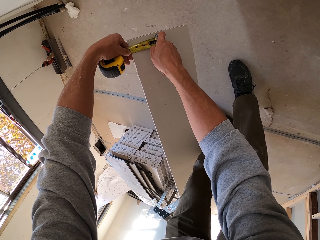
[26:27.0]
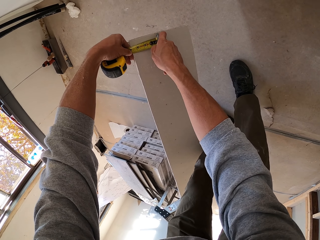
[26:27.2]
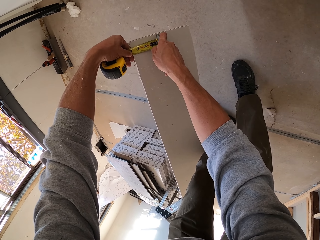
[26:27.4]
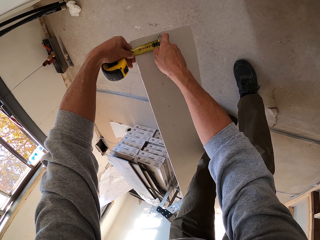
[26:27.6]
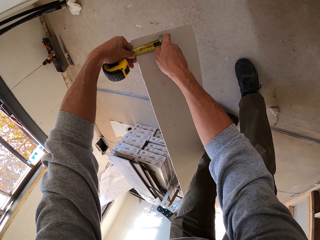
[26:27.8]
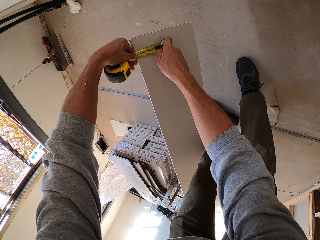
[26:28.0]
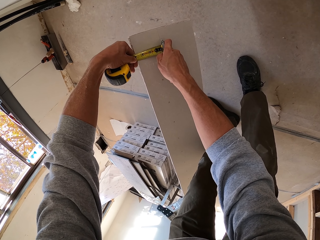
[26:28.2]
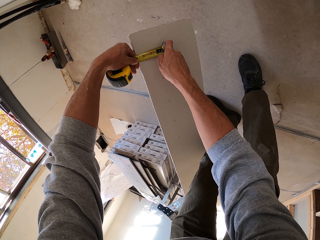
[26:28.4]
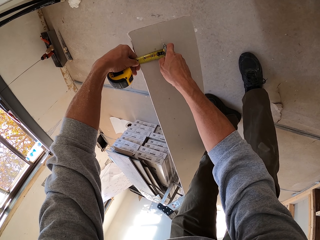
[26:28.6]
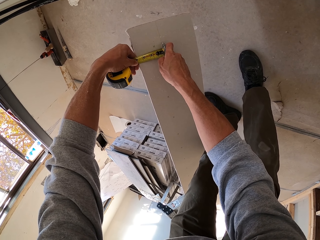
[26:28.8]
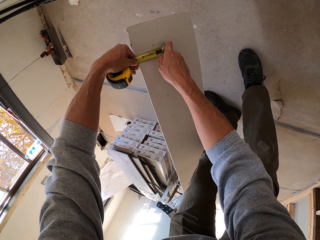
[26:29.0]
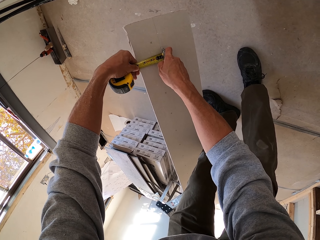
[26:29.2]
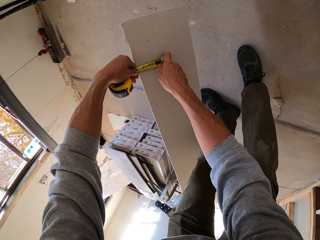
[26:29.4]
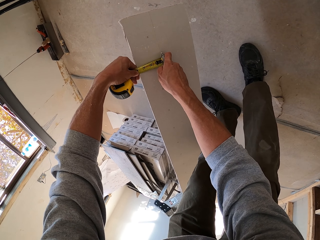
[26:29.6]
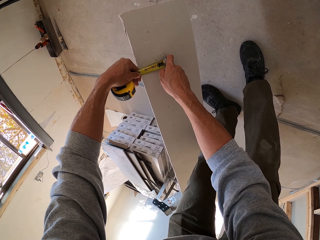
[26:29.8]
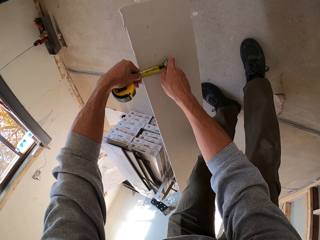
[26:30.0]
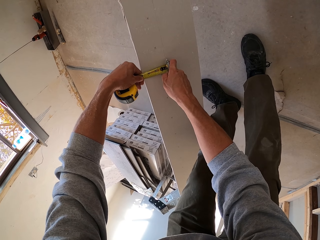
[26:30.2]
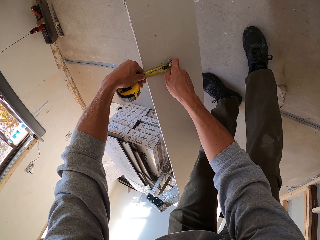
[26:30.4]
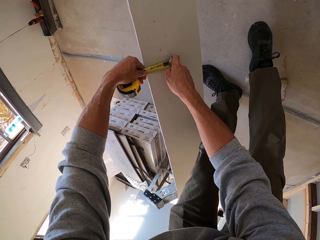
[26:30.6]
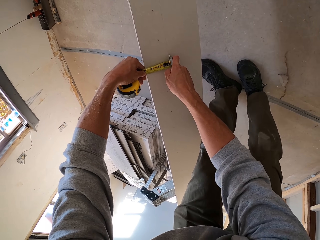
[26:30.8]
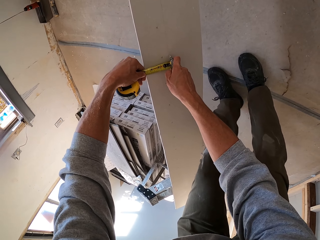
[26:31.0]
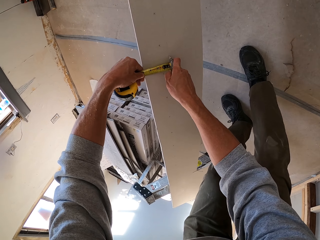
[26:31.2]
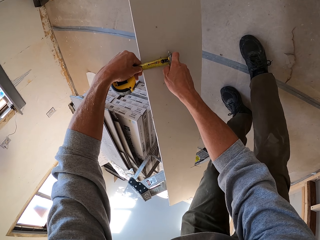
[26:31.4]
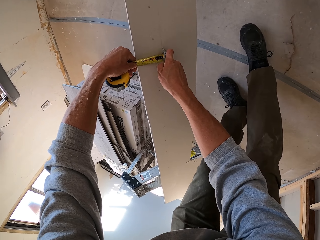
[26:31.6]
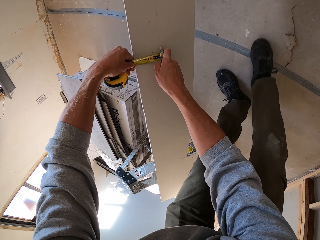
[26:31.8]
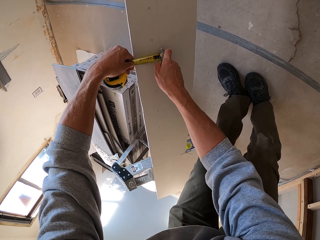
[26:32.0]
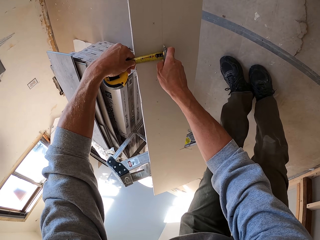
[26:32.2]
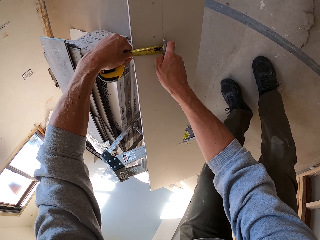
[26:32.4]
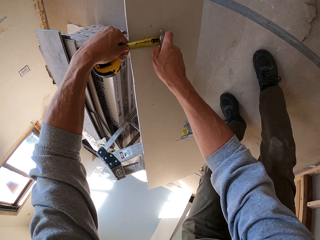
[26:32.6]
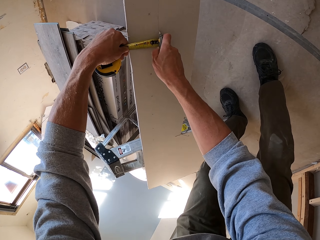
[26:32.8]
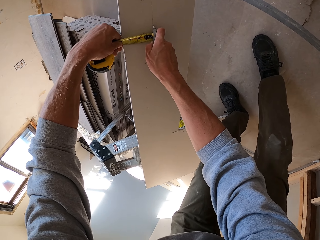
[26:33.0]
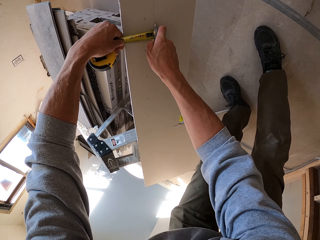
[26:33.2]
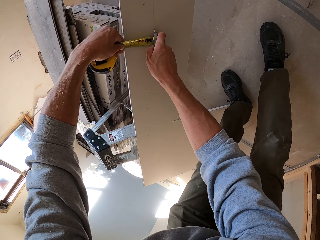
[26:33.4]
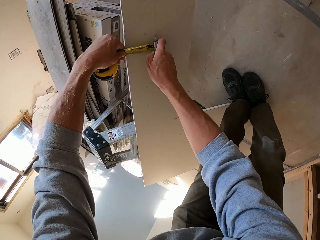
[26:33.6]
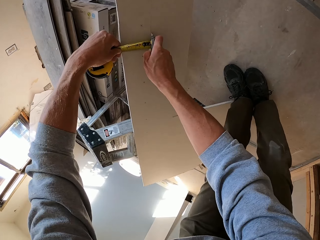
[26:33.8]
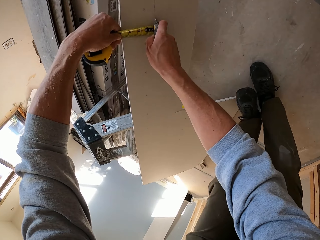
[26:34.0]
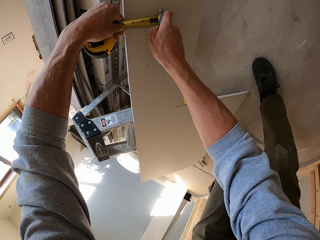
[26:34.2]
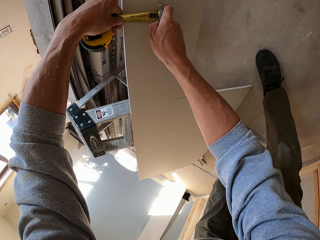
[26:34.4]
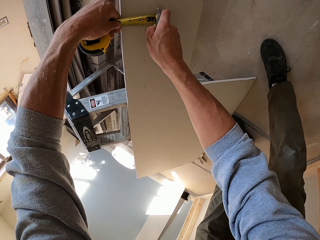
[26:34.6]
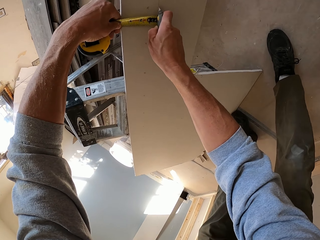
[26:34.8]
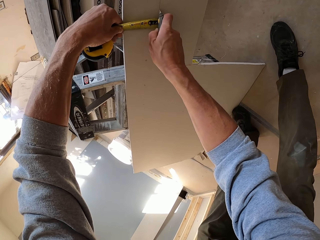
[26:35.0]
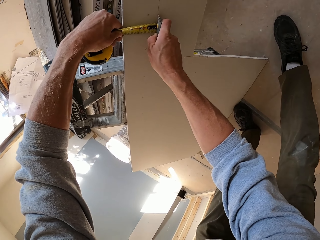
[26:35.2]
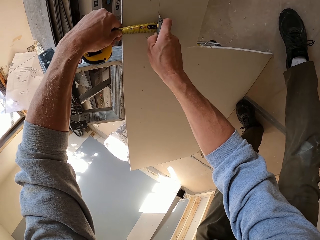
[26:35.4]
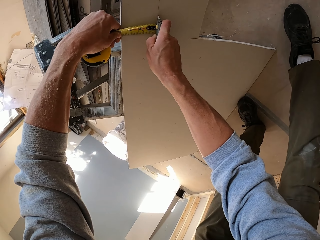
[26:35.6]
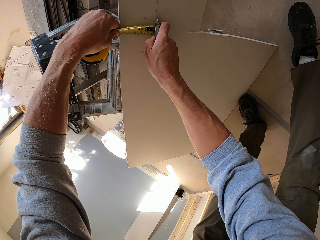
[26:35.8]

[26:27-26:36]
The camera wearer cuts the wood with a cutter.

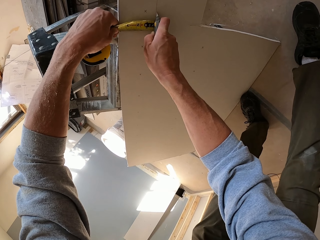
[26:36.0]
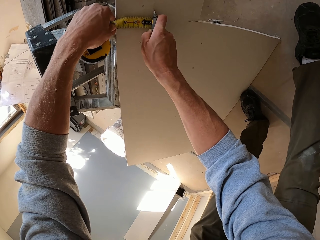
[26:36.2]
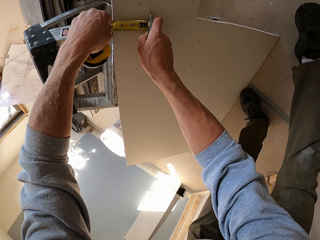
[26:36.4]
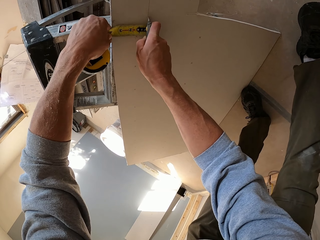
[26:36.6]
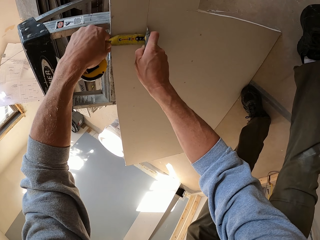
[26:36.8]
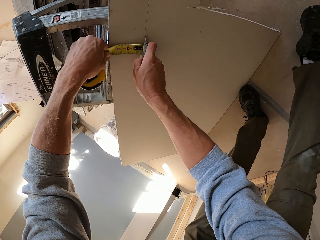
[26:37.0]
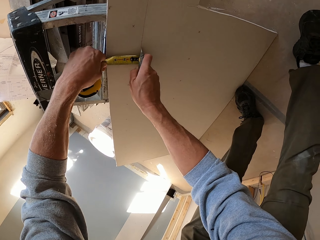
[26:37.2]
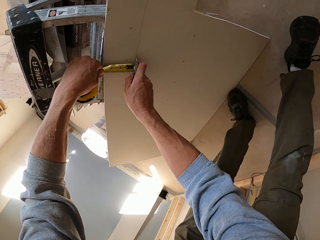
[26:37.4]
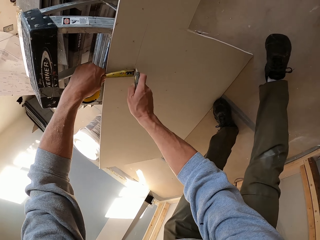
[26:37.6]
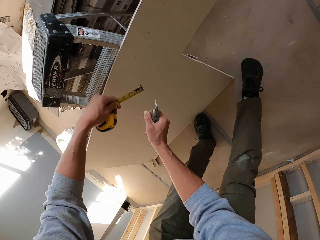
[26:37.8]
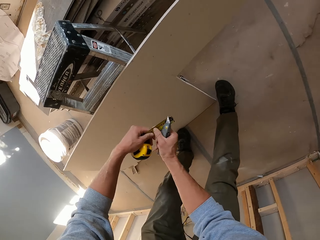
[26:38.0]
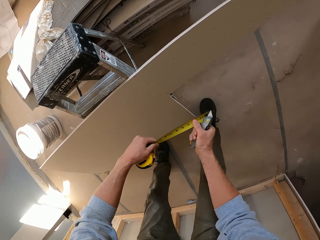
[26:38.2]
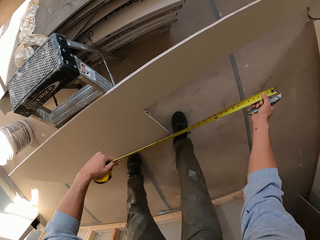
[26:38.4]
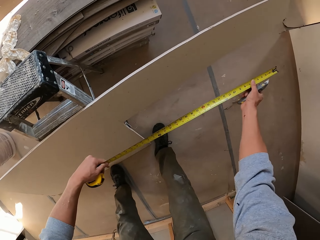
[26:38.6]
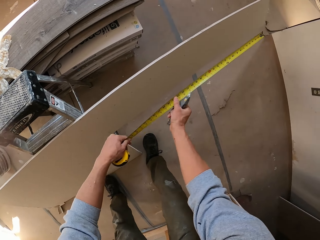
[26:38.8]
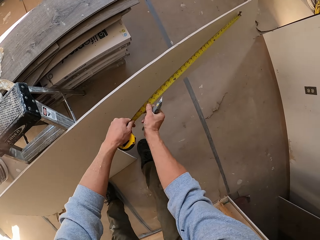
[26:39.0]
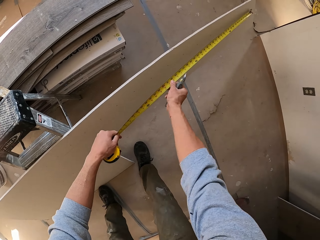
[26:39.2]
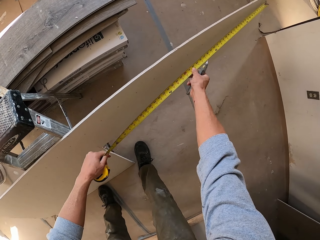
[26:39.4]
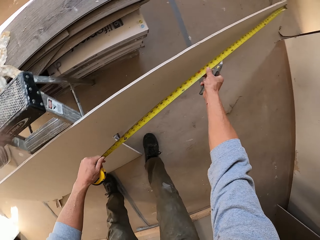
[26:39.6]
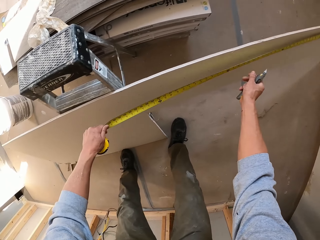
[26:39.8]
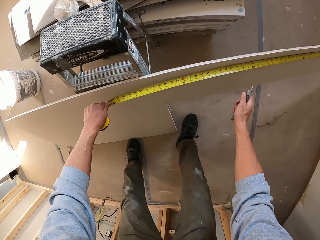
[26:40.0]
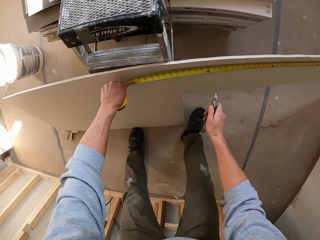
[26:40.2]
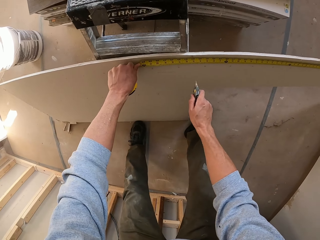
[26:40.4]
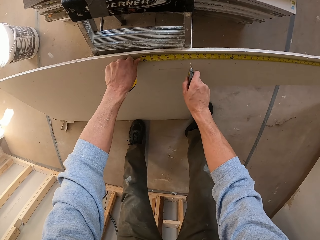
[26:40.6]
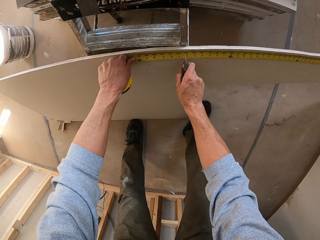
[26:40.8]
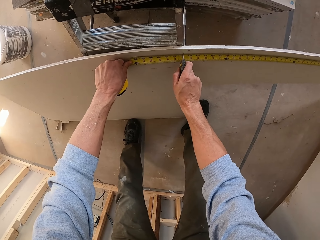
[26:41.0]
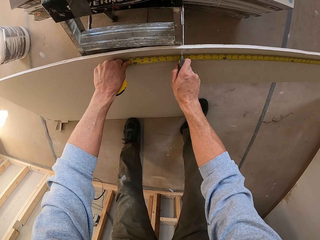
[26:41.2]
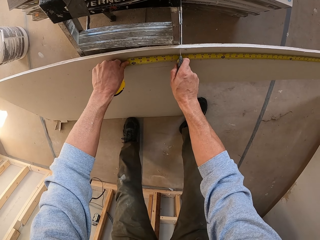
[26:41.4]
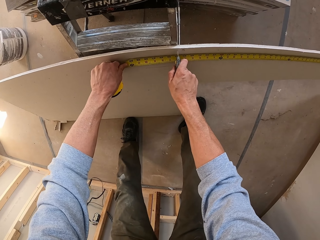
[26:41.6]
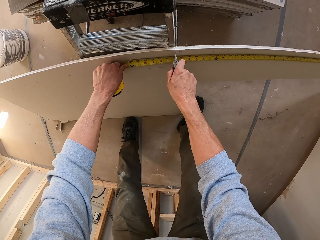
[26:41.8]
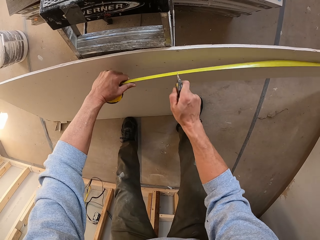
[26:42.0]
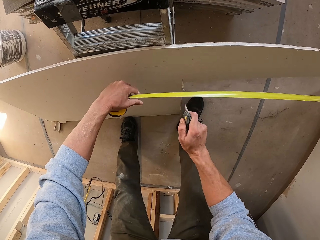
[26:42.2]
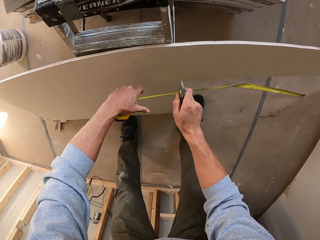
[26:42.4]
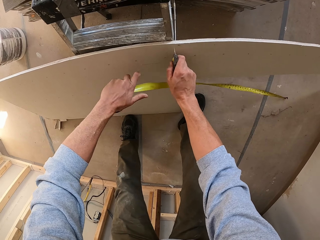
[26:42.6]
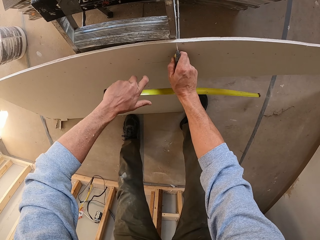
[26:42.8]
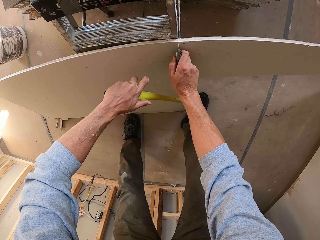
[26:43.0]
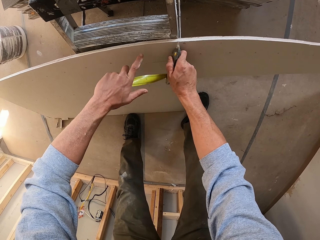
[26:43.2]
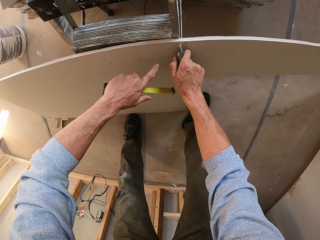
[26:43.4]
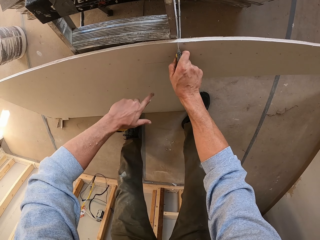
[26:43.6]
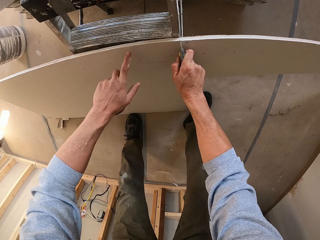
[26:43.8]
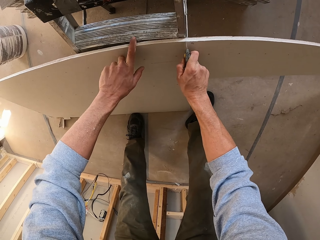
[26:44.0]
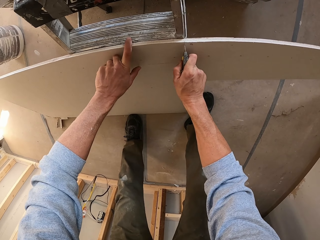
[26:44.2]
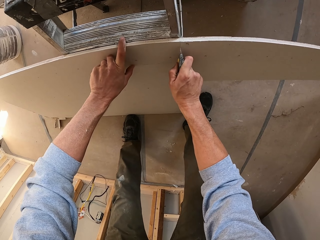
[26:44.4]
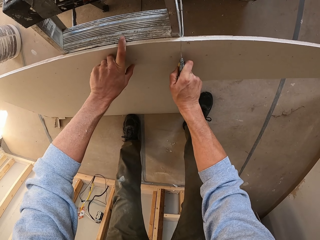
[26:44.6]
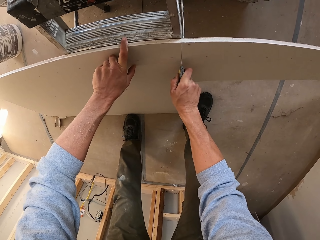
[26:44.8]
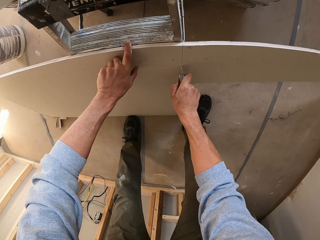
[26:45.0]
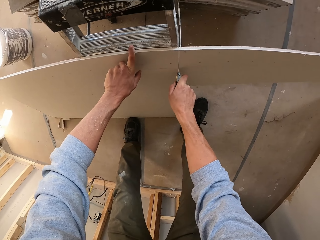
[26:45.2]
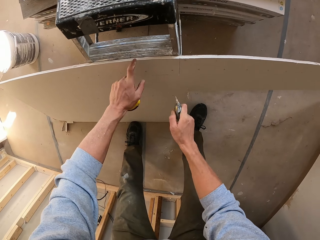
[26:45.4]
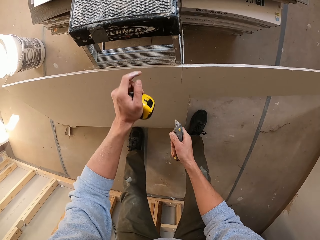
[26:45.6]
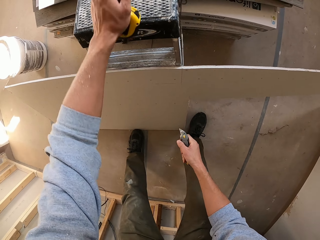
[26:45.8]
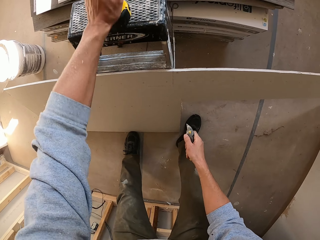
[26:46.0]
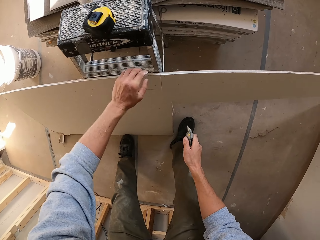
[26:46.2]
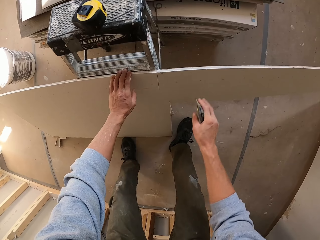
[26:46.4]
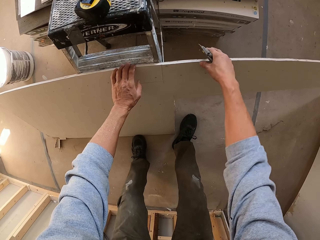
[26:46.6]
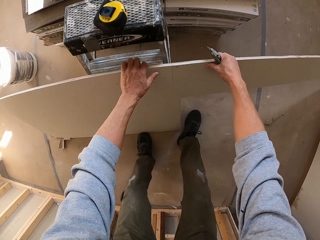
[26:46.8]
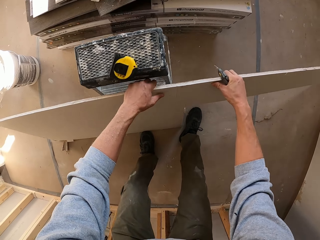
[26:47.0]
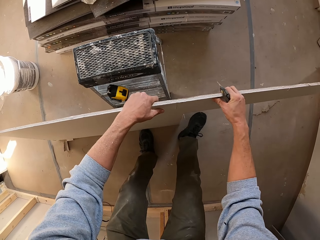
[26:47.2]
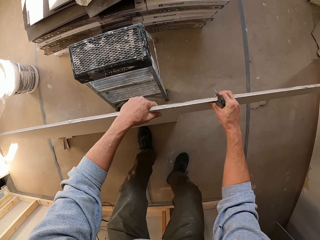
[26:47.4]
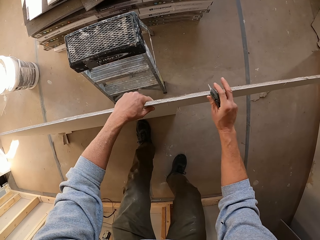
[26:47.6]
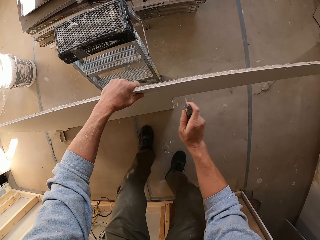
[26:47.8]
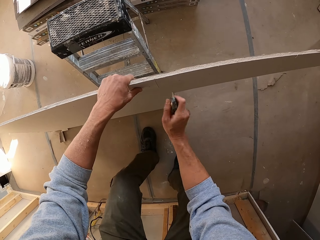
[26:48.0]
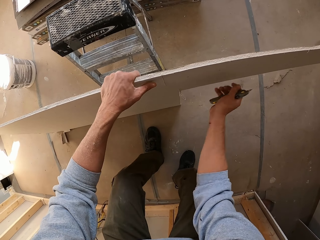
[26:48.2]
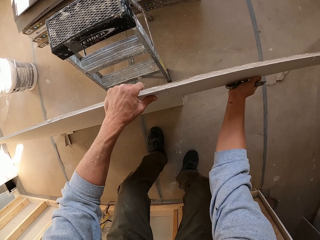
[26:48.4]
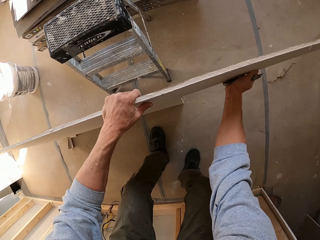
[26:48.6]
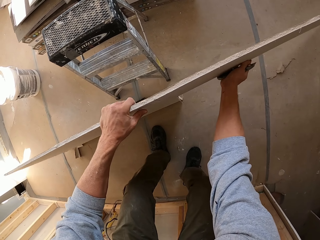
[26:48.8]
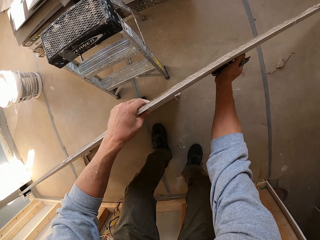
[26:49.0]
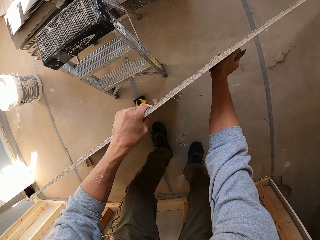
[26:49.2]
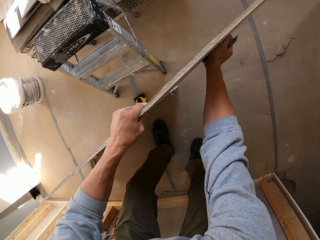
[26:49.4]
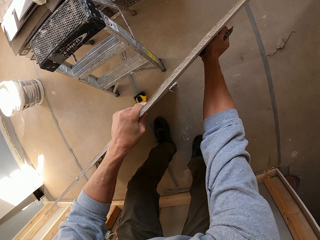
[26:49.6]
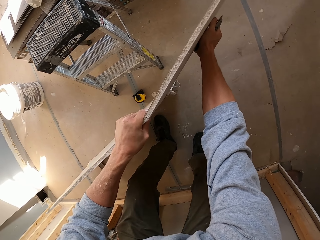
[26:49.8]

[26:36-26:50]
The camera wearer measures the wood or board. They mark the wood with a cutter. They cut the wood with a cutter. They place the tape measure on the ladder. They break the board.
